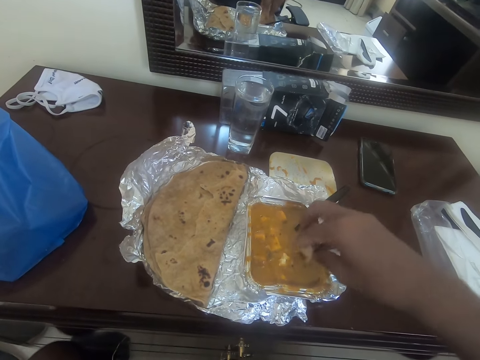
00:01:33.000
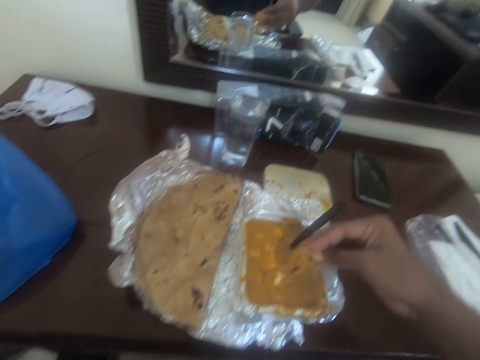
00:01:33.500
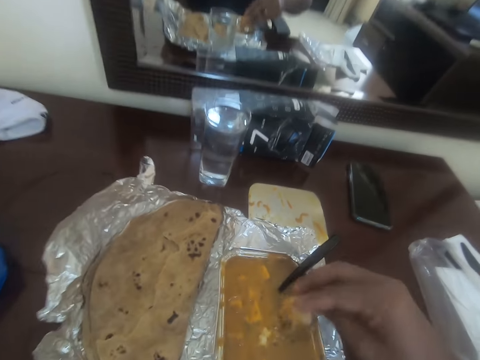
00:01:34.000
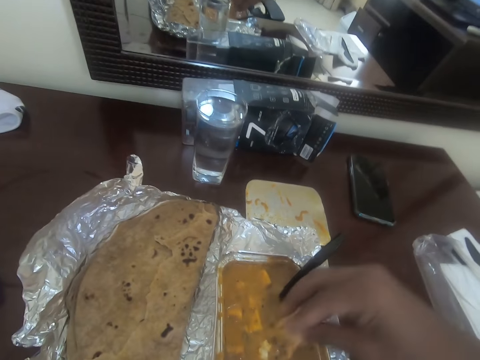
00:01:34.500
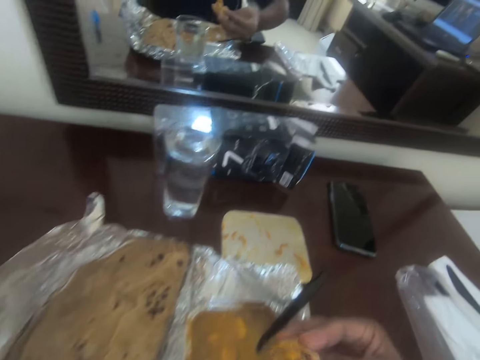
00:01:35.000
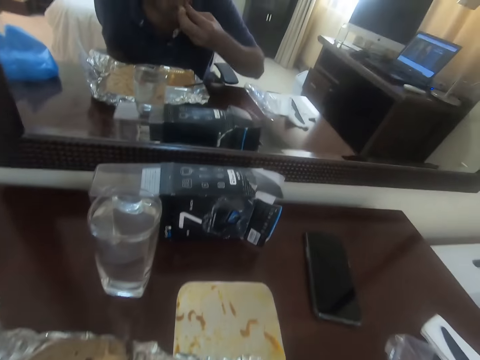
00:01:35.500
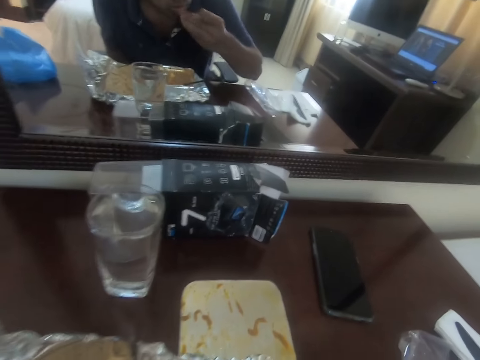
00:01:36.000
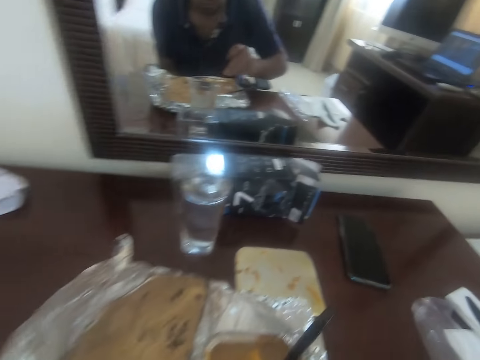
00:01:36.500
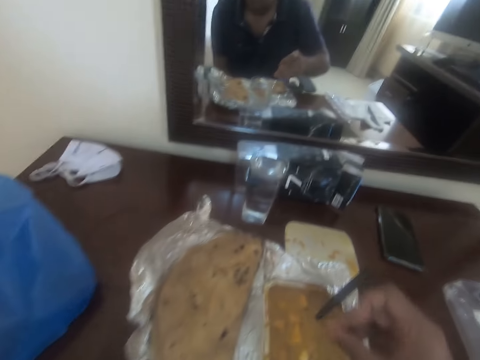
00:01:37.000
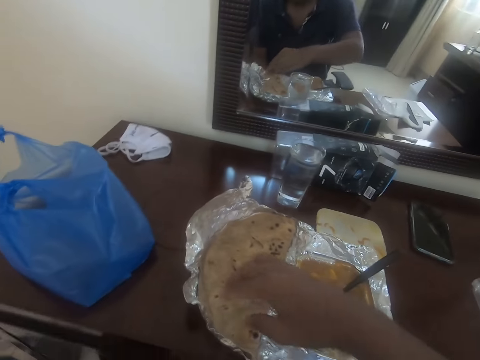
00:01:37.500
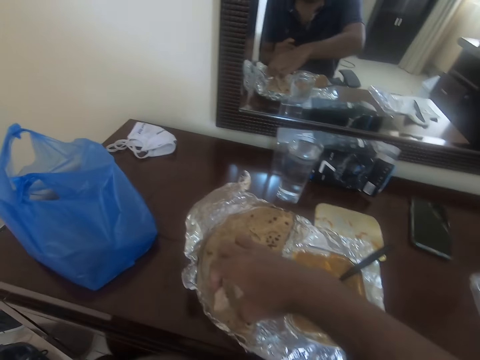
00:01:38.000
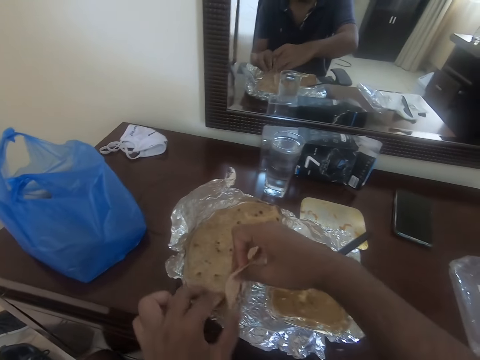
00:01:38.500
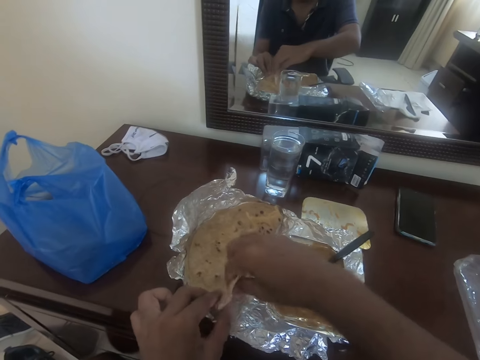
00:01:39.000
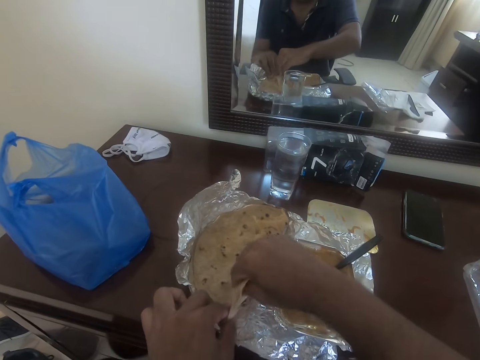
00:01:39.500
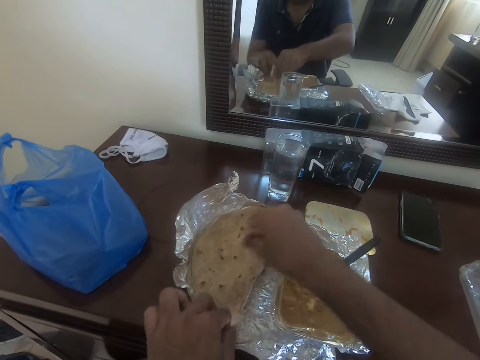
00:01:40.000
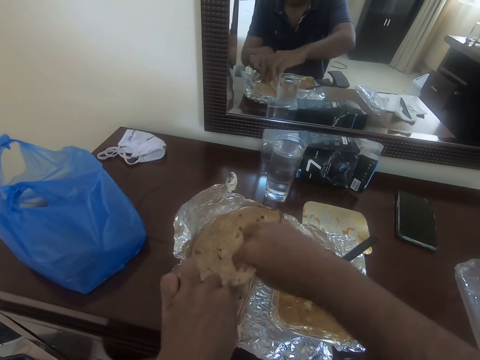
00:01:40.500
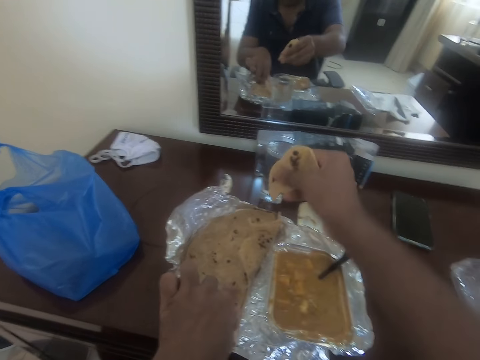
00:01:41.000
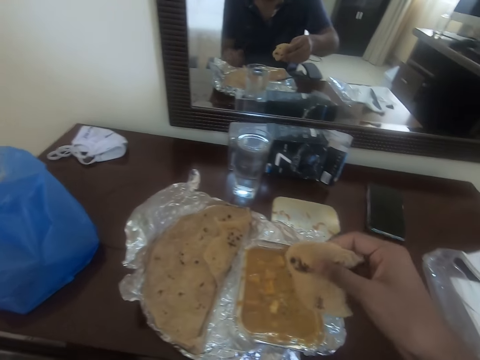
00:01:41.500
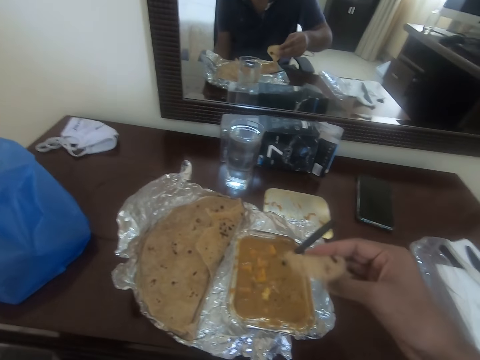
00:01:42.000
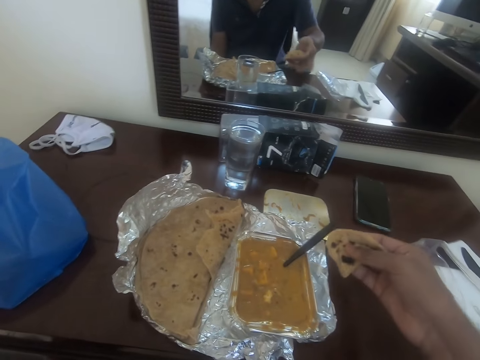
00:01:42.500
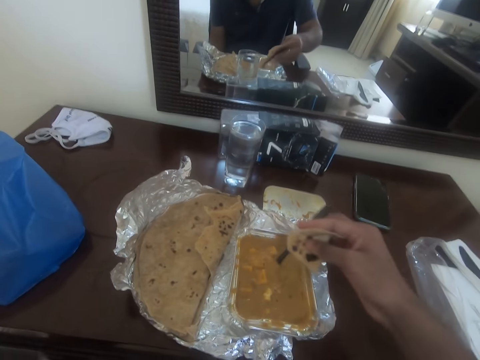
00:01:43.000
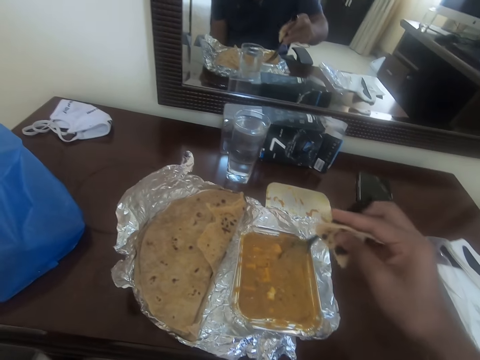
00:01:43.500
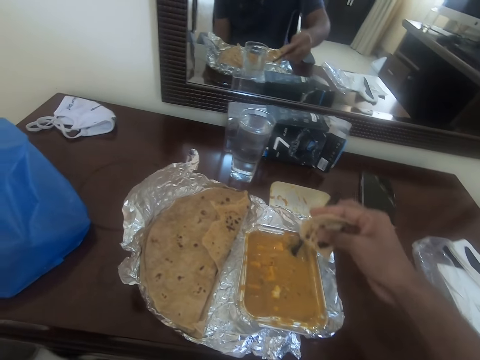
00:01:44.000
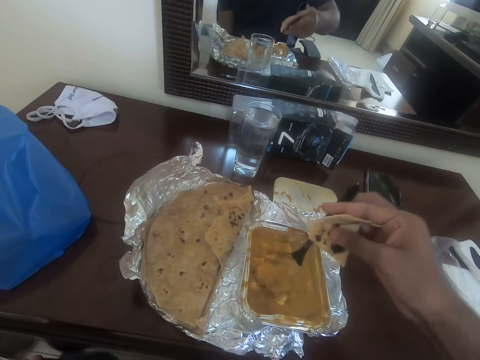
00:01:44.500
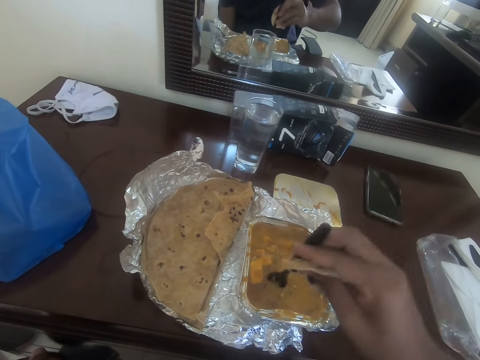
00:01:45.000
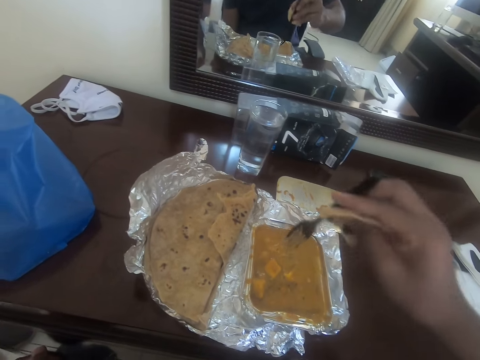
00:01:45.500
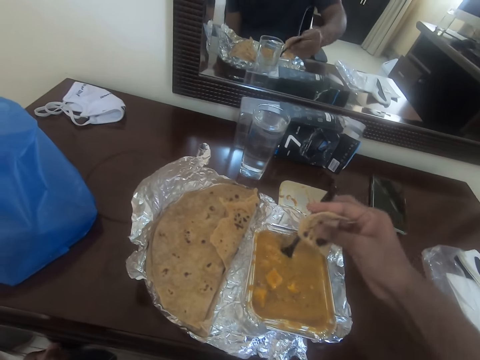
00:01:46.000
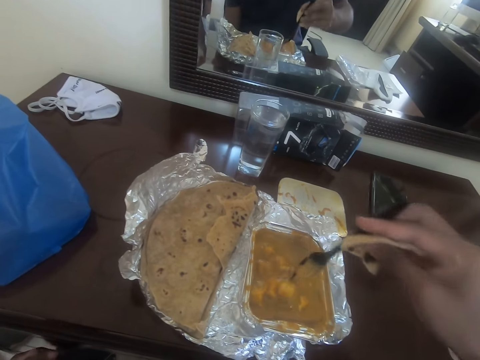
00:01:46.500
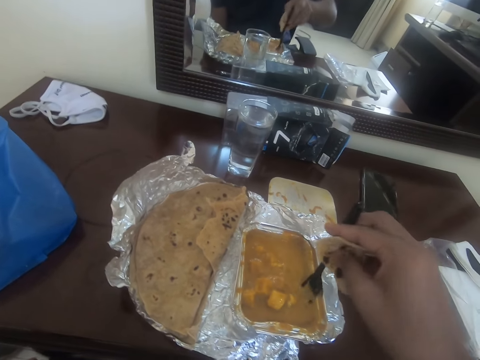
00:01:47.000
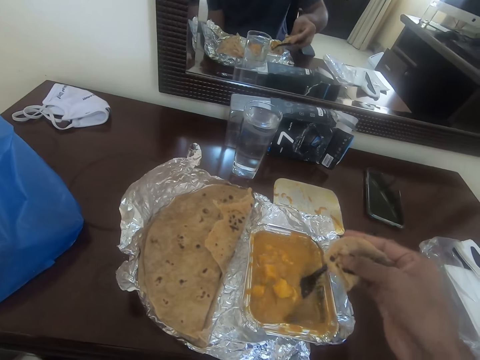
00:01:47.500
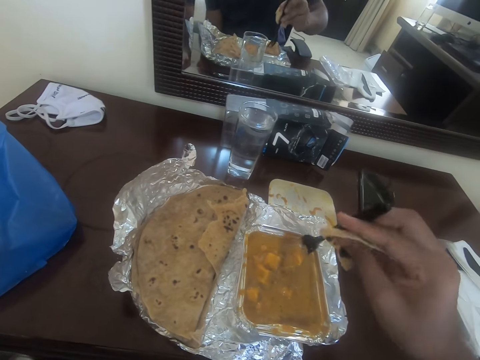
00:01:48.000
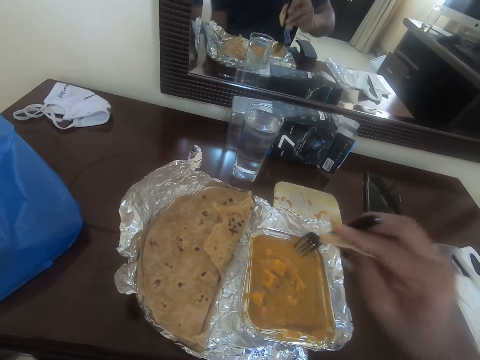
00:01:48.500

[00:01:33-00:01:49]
The camera wearer eats the flatbread. They pick up the flatbread. They cut the flatbread. They stir the stew with the fork.

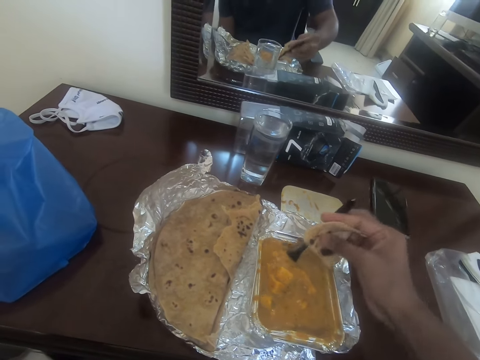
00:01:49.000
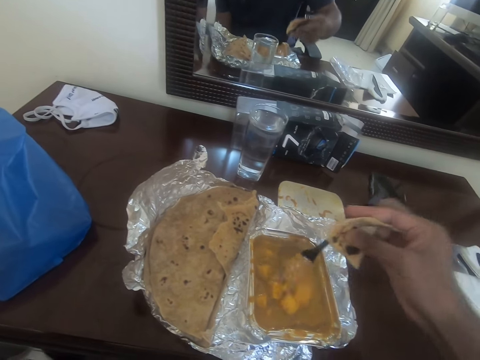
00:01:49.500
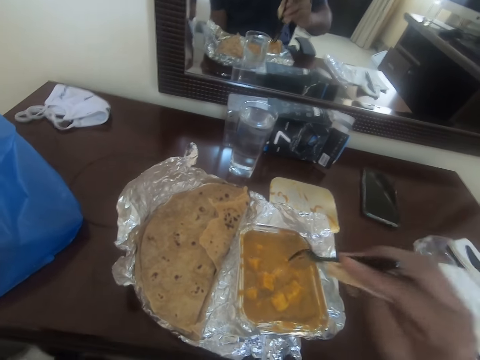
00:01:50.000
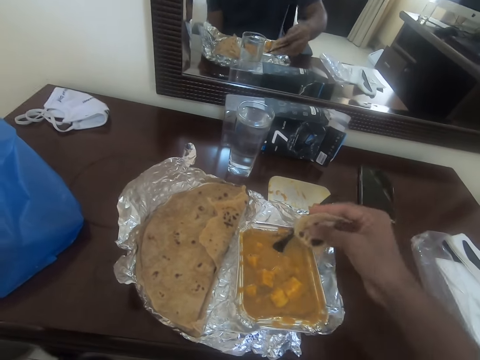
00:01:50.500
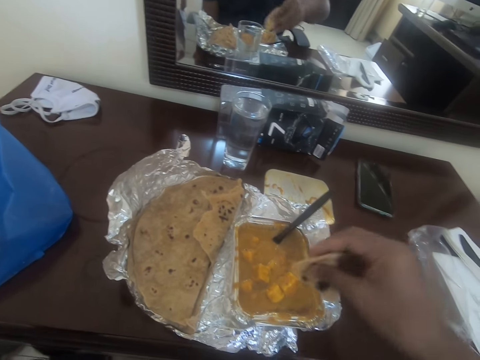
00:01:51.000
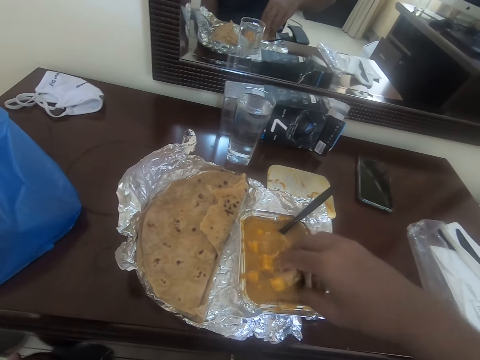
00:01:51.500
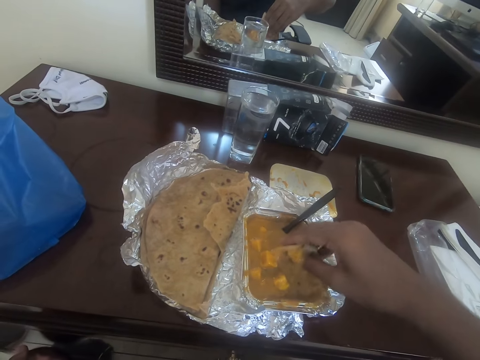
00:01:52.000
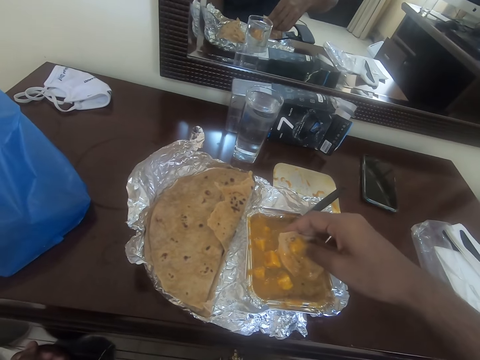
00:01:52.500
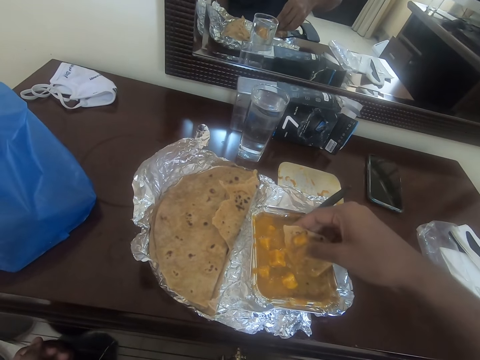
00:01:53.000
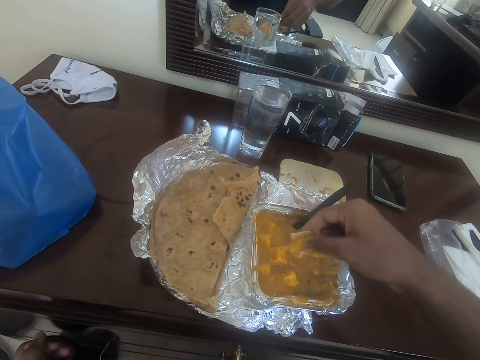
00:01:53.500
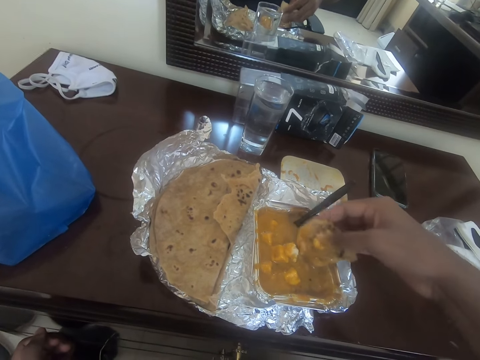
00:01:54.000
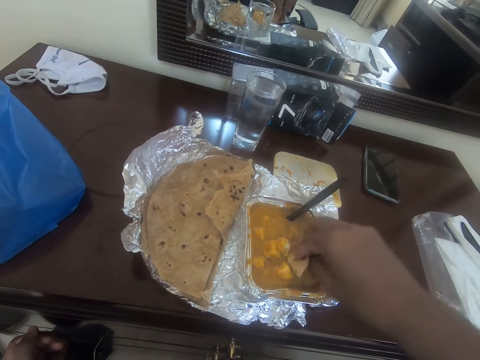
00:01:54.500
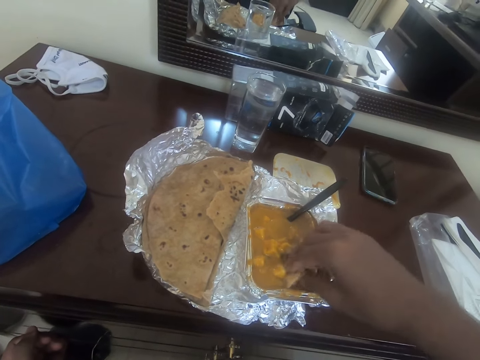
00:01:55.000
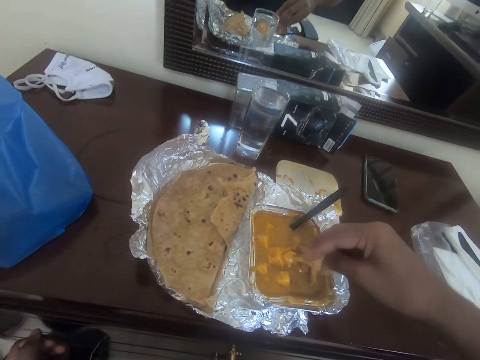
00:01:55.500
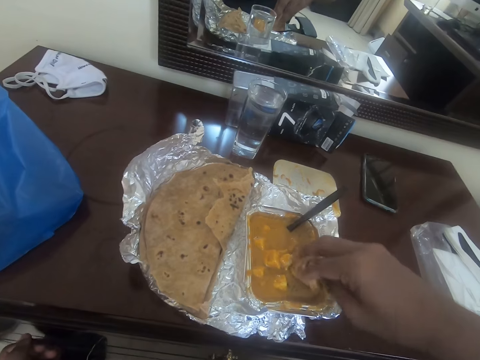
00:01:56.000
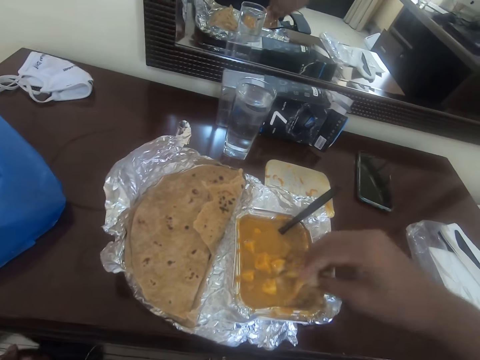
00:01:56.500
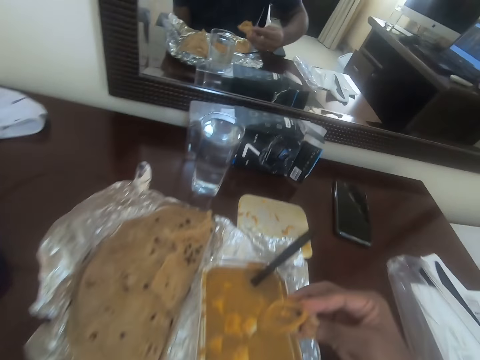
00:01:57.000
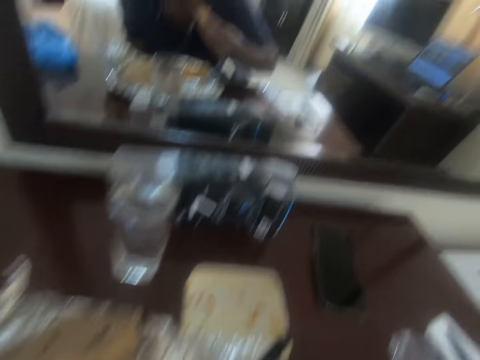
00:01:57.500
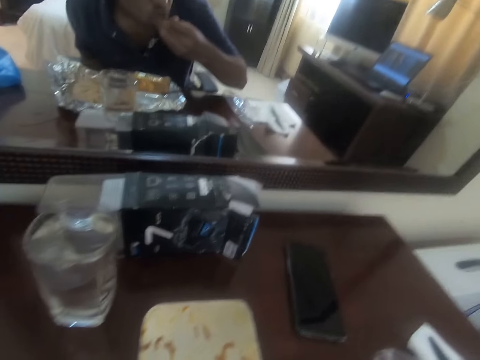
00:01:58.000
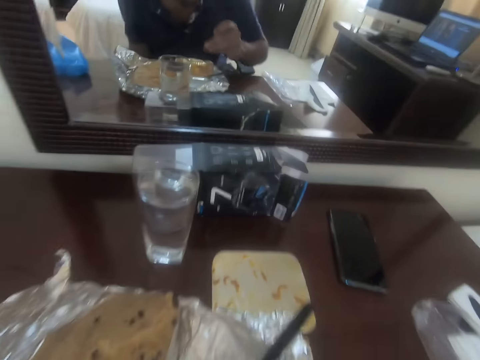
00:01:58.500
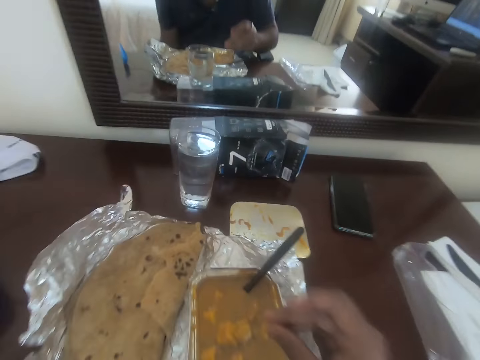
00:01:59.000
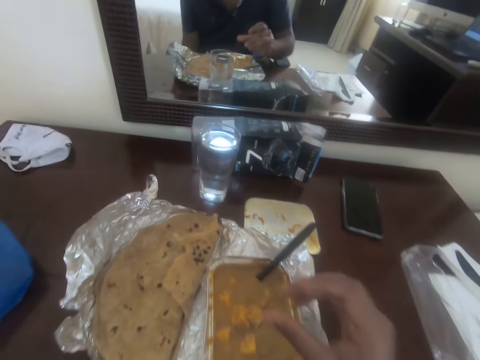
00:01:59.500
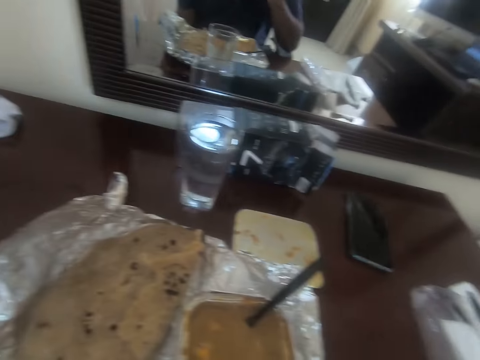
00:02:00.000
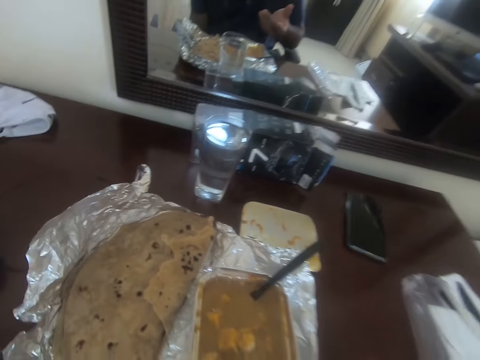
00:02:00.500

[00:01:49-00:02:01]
The camera wearer places the fork in the soup dish. They dip the flatbread in the stew. They eat the flatbread.
